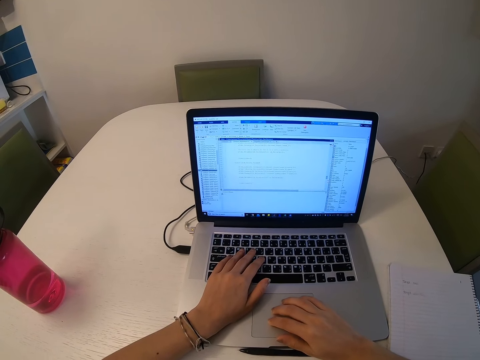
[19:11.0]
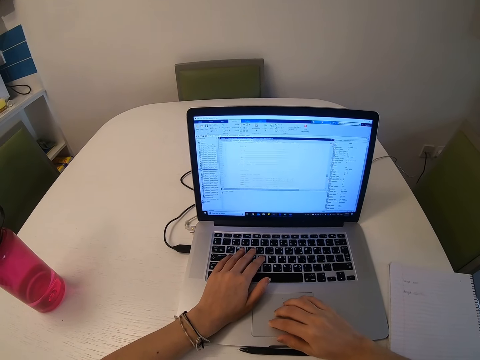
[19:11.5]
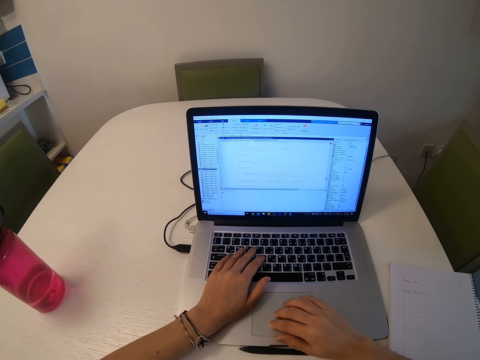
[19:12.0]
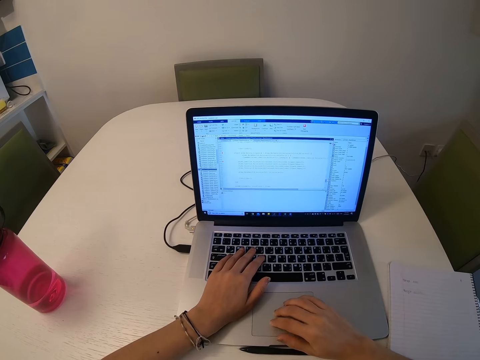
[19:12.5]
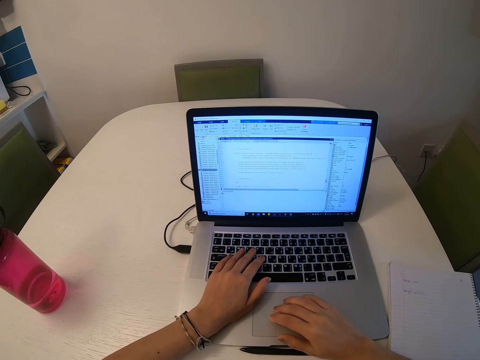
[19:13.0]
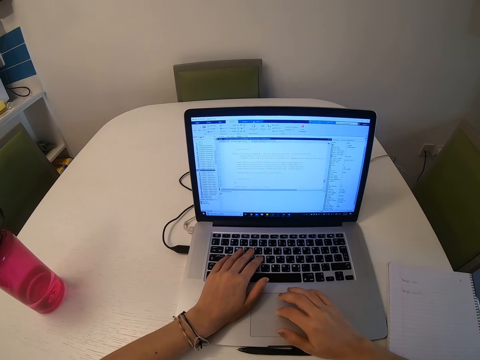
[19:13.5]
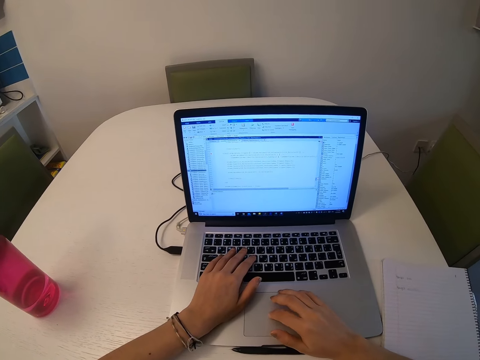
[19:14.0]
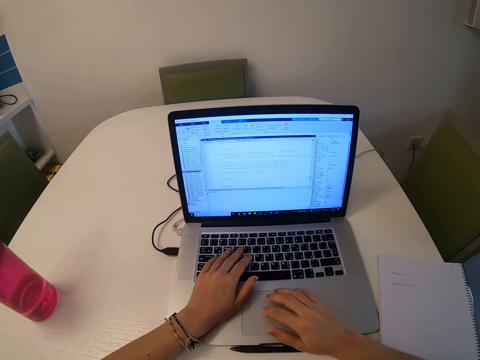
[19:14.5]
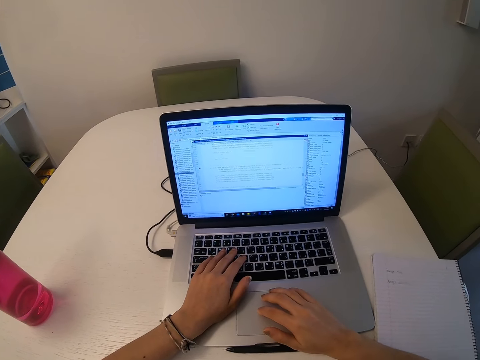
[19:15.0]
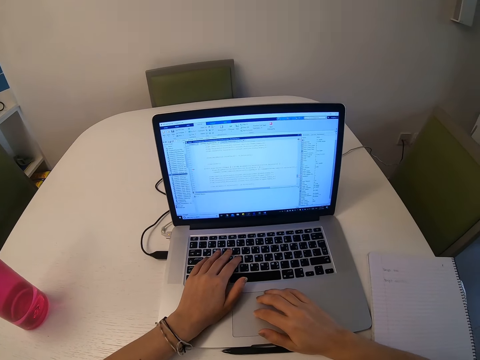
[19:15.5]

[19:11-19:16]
The camera wearer scrolls the laptop on the table.

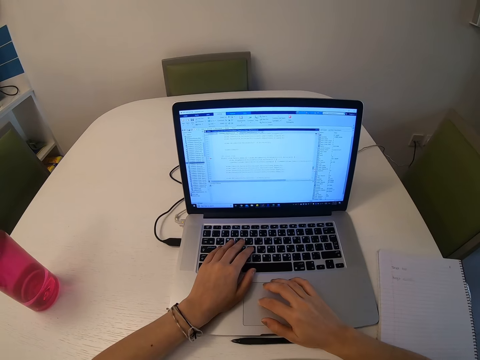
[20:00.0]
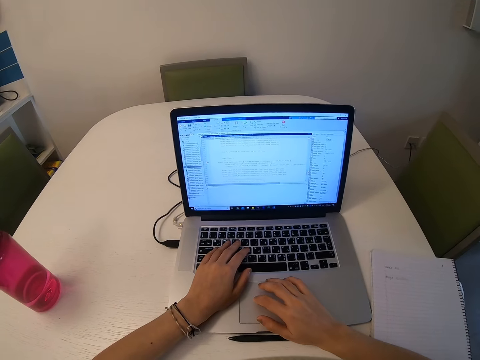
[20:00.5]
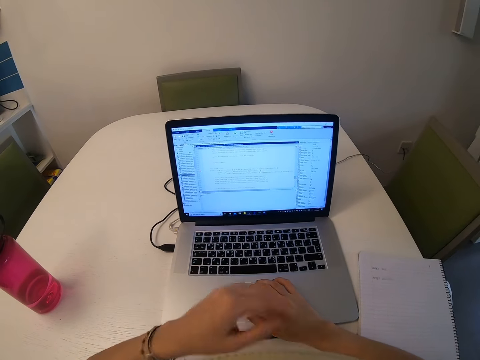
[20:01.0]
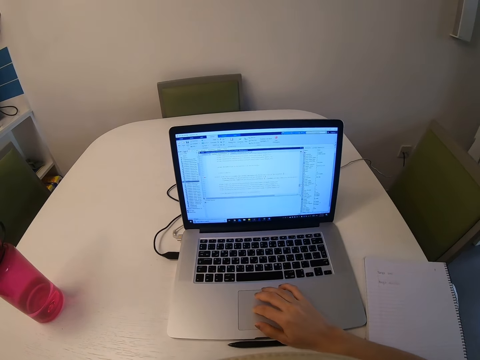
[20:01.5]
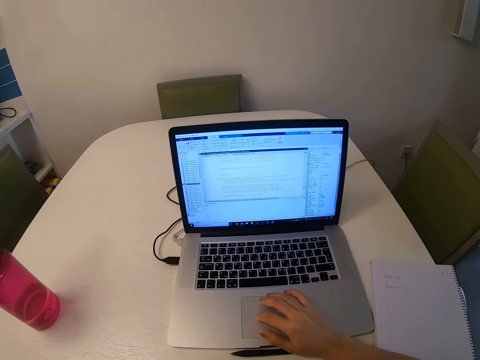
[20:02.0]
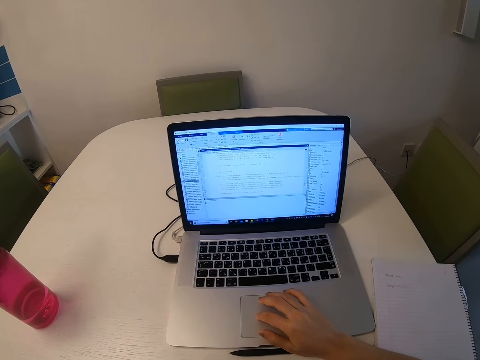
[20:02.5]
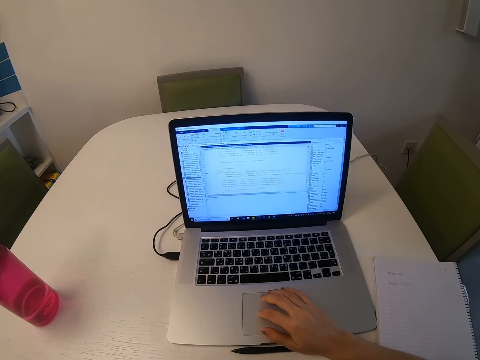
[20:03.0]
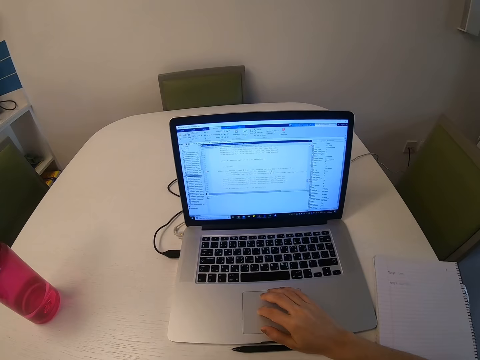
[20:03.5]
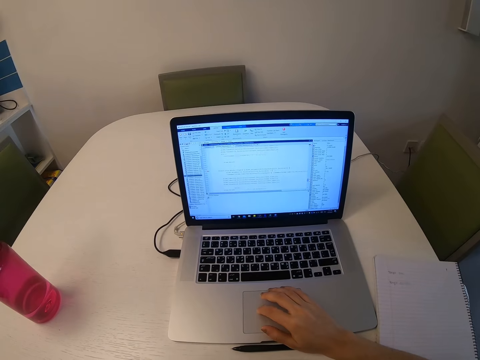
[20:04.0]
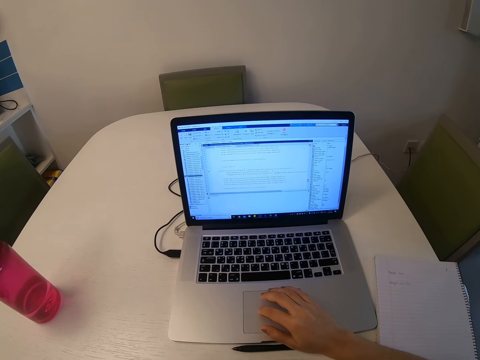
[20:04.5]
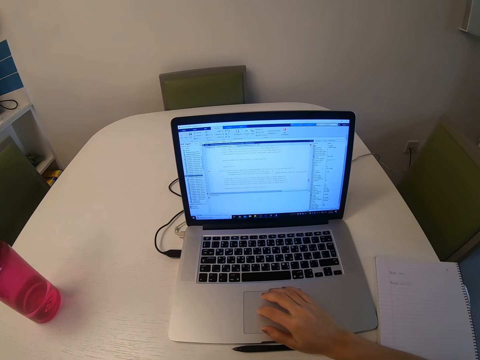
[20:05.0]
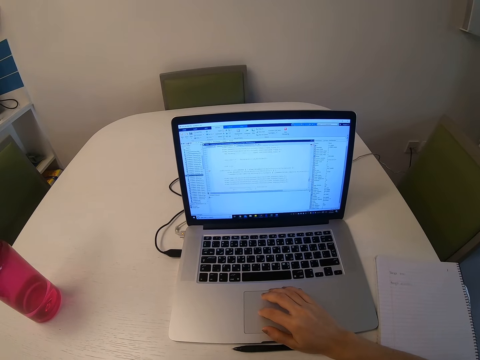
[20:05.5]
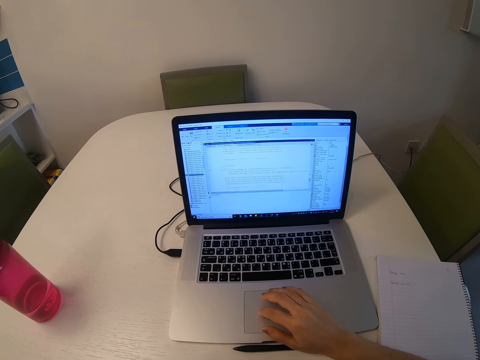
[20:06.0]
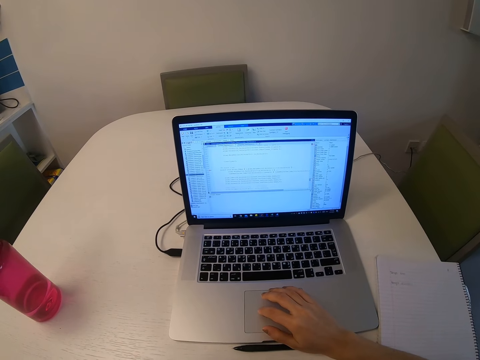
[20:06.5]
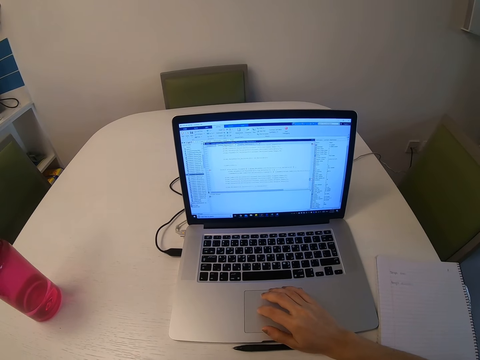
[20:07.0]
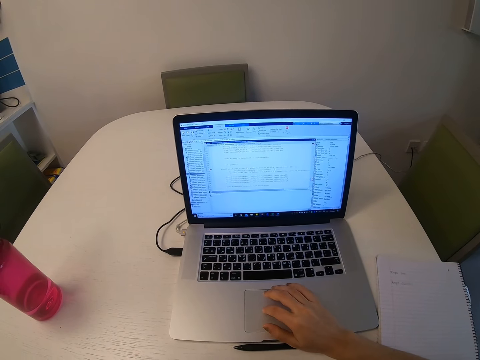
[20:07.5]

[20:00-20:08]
The camera wearer raises a hand. They use the laptop.
